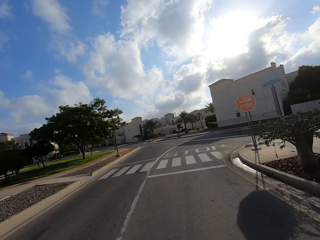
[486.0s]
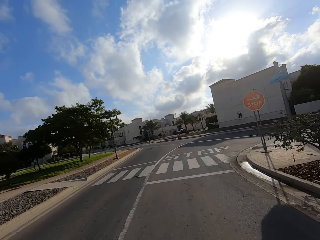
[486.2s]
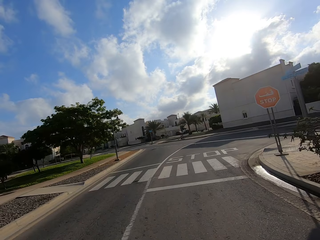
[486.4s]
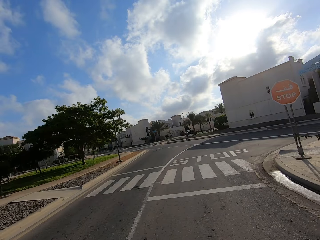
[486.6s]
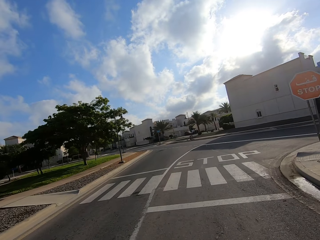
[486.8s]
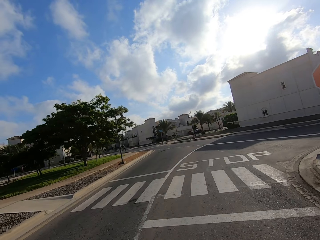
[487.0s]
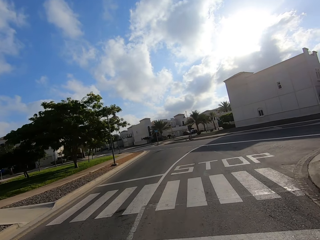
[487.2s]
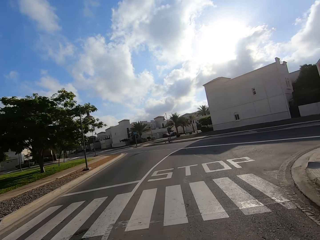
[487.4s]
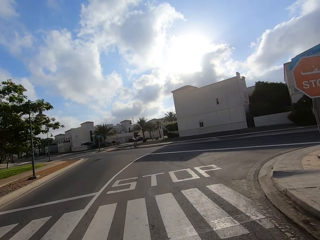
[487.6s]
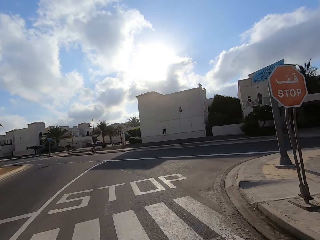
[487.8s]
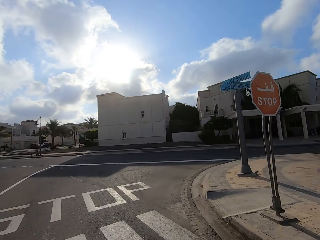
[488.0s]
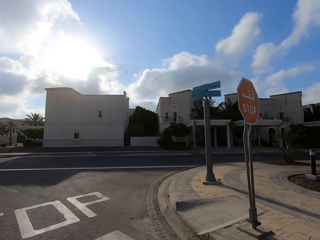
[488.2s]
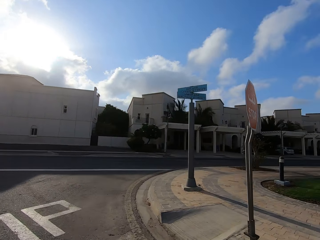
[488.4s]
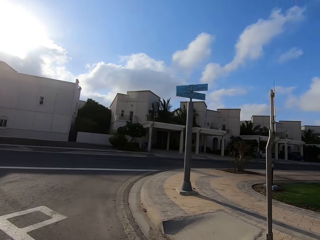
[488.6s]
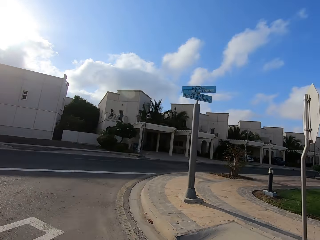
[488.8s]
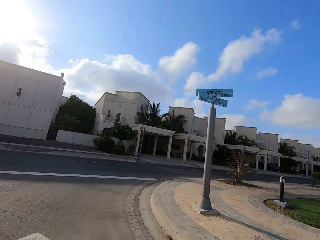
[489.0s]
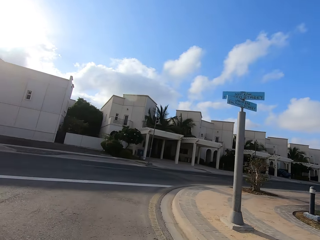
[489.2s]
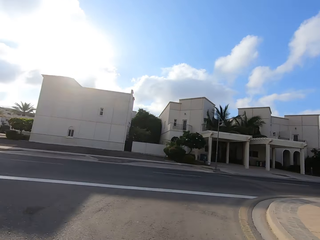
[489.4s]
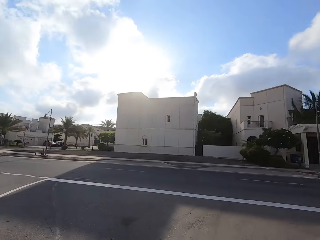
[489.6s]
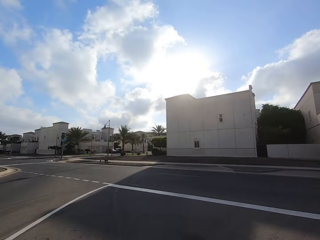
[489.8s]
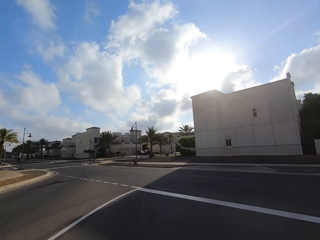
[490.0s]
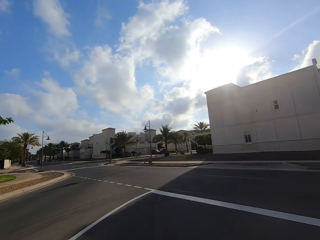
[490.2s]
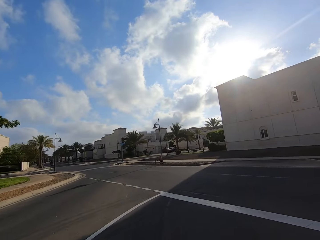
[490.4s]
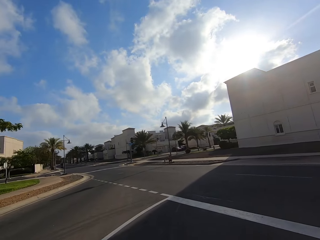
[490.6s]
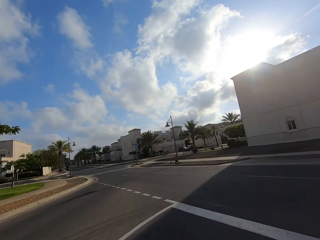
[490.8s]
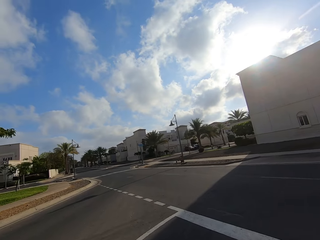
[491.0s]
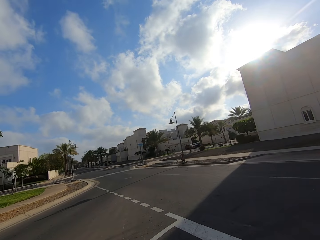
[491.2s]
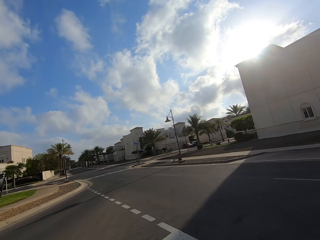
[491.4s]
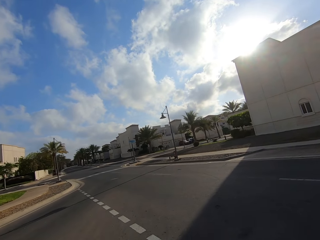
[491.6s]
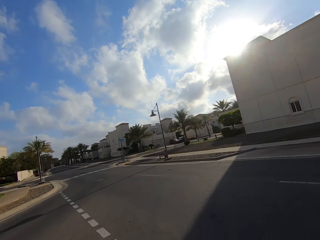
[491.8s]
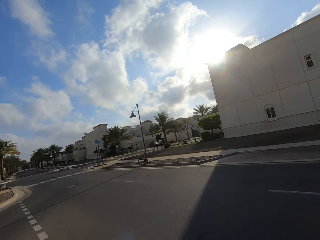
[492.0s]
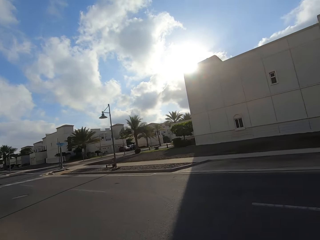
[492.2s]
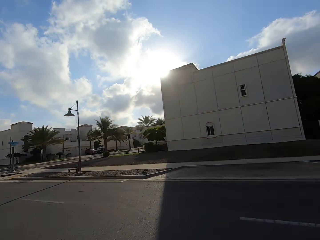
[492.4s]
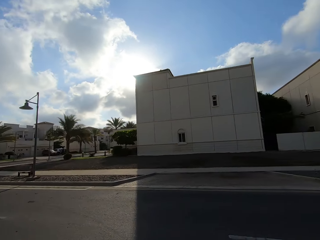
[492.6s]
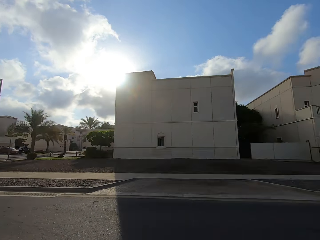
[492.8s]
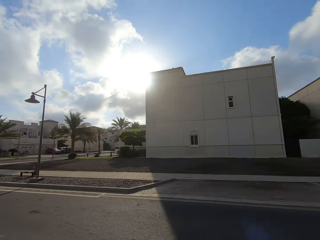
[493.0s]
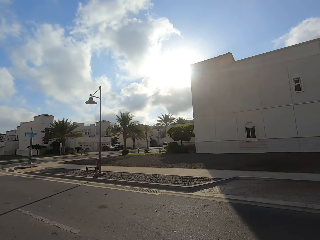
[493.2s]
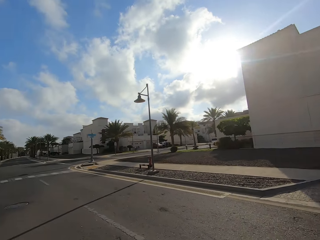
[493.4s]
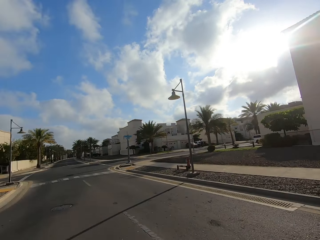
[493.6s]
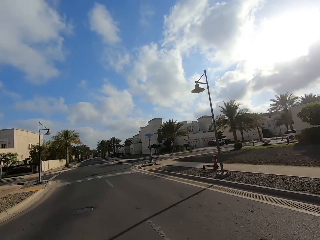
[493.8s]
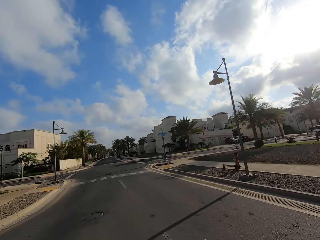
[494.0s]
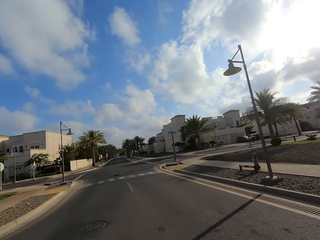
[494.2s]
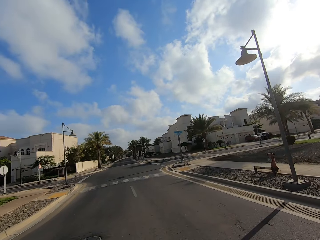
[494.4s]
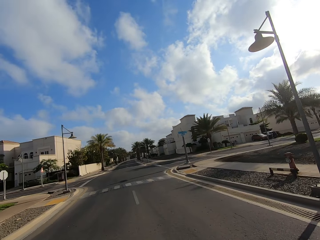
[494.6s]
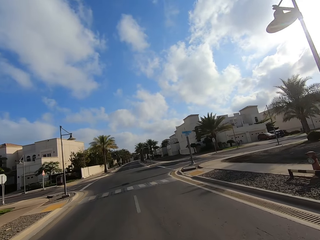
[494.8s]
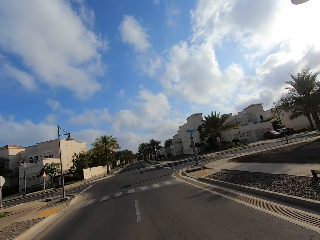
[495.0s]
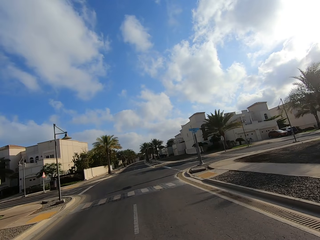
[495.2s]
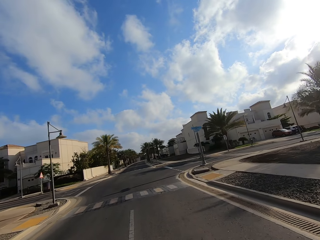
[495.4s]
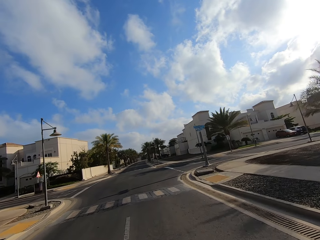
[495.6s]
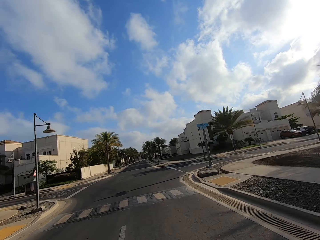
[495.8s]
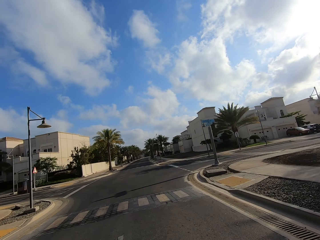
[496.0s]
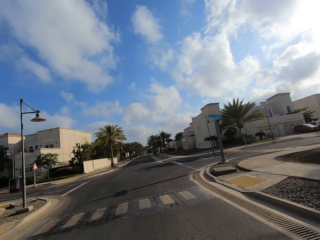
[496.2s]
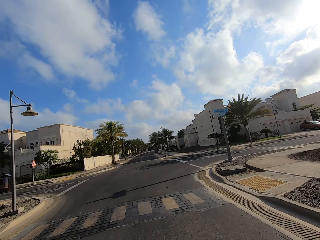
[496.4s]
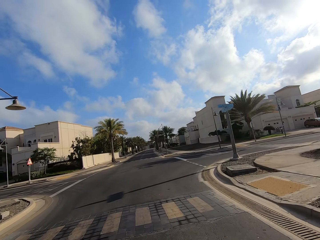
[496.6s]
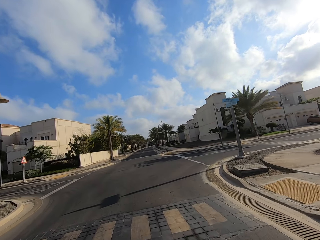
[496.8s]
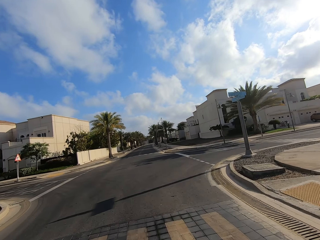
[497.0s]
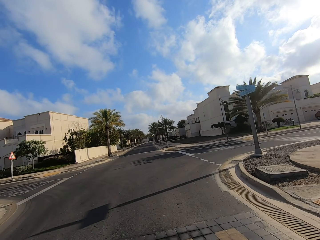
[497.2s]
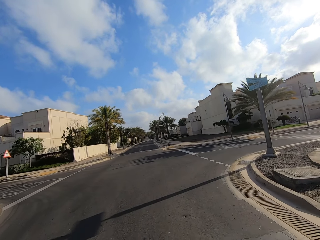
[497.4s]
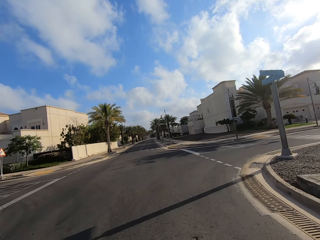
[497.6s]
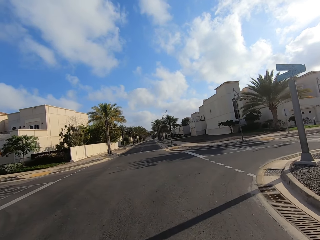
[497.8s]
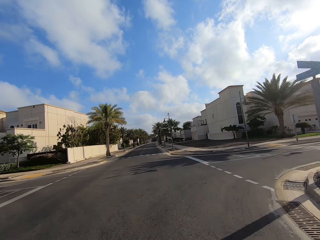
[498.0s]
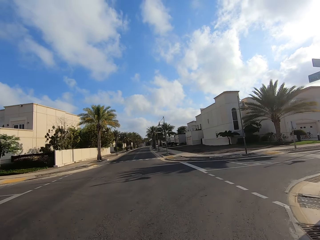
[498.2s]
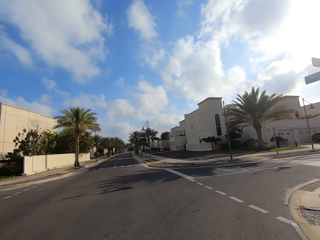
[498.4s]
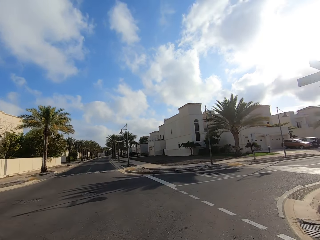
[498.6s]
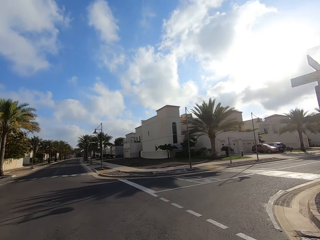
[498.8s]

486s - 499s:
The camera wearer looks around. They turn left.

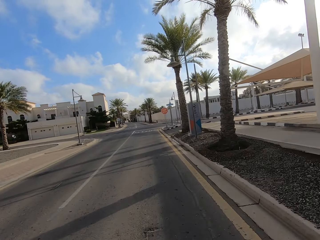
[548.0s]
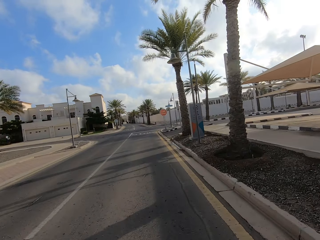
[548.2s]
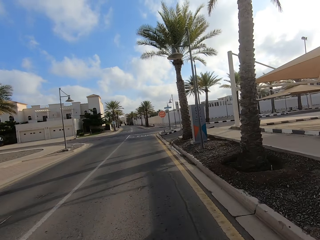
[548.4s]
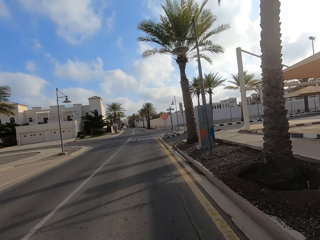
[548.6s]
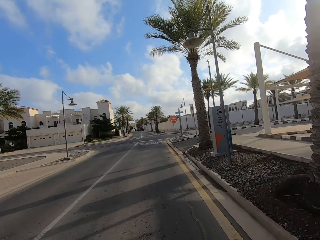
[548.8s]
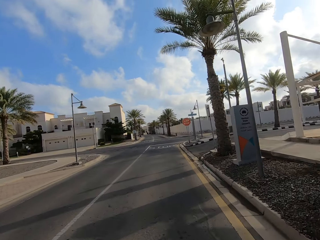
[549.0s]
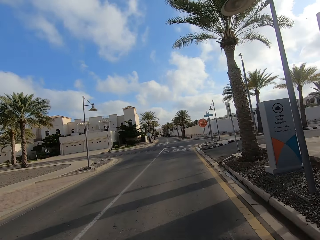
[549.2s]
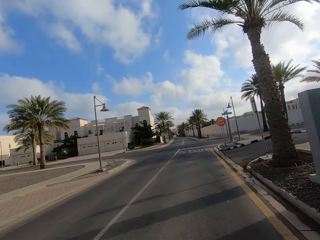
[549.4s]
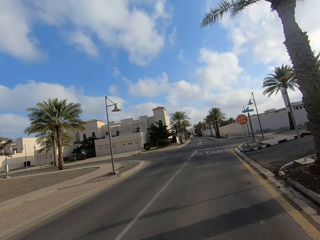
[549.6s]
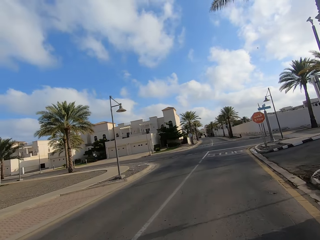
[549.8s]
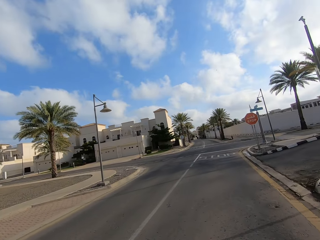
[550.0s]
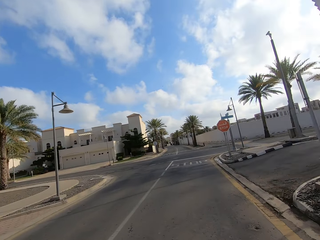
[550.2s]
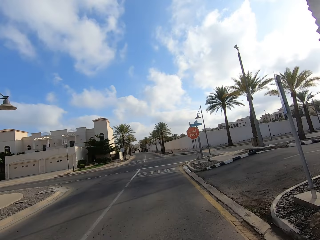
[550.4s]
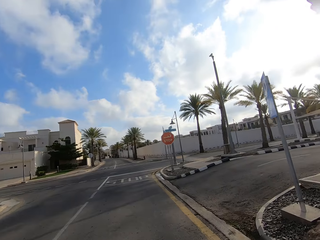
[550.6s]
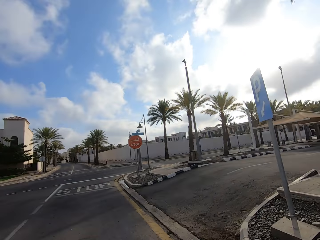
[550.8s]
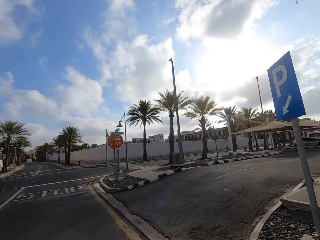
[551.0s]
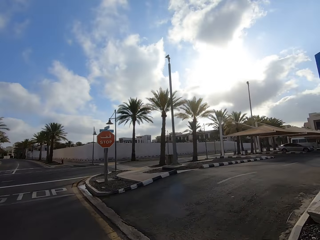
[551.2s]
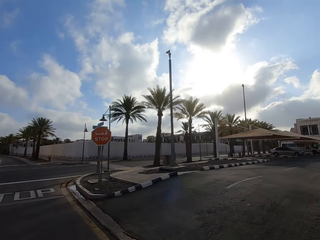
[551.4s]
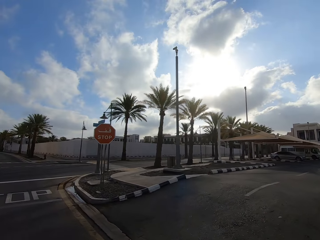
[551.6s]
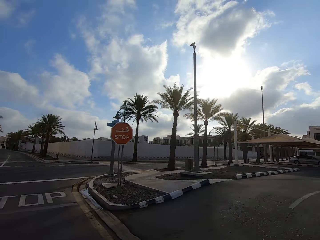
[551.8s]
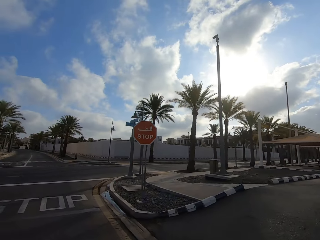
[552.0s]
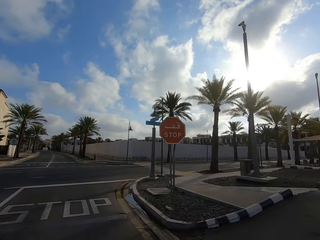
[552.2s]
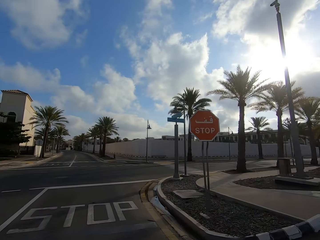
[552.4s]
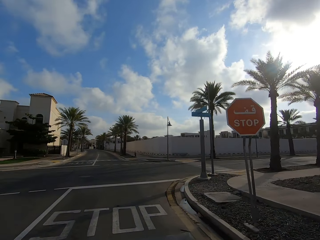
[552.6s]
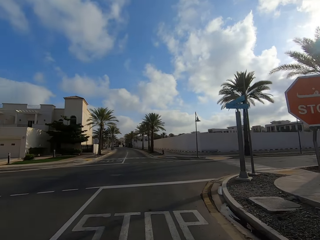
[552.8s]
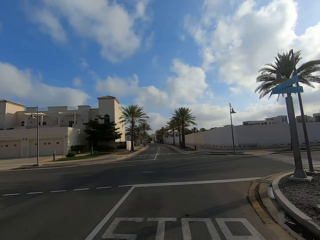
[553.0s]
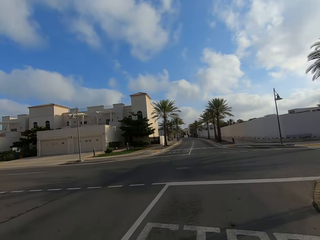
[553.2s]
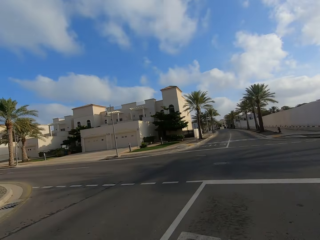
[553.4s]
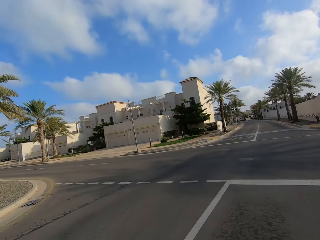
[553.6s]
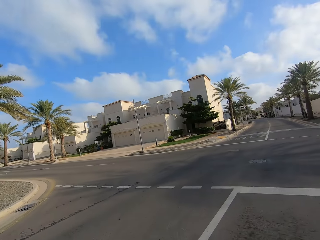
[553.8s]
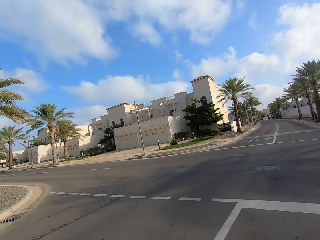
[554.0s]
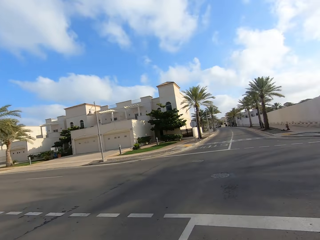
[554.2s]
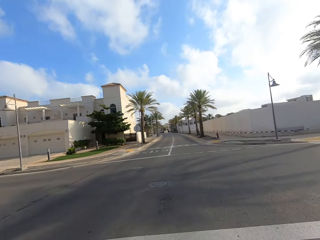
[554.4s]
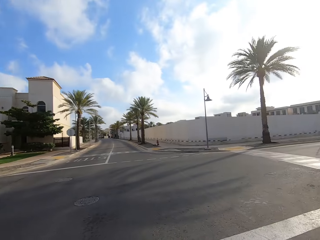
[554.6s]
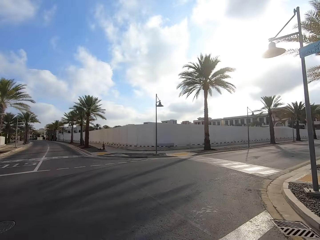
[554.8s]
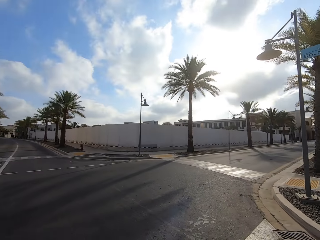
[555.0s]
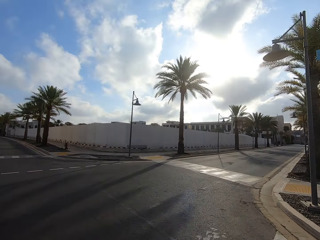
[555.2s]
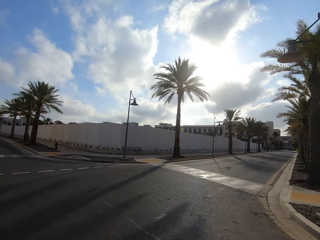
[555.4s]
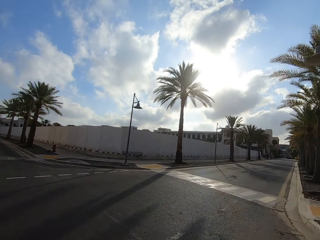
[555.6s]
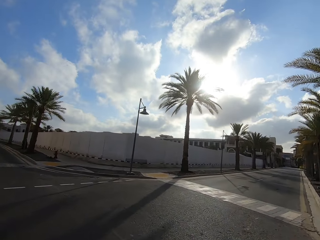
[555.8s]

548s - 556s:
The camera wearer drives around.
